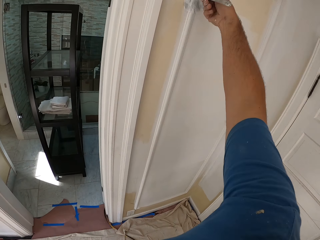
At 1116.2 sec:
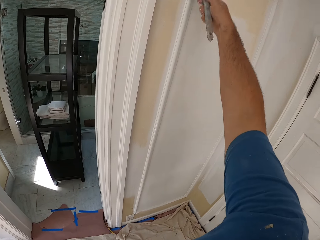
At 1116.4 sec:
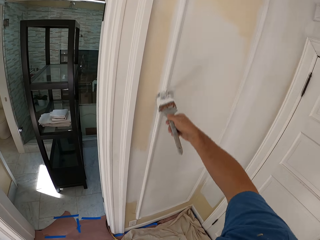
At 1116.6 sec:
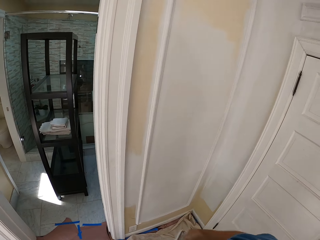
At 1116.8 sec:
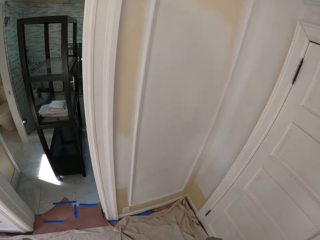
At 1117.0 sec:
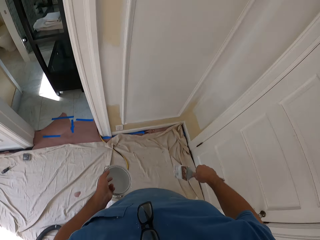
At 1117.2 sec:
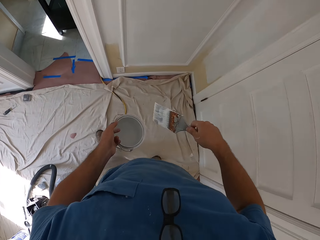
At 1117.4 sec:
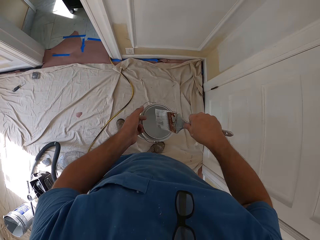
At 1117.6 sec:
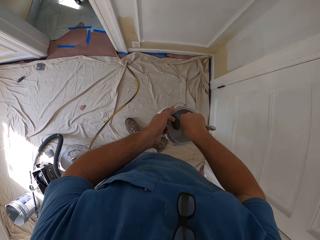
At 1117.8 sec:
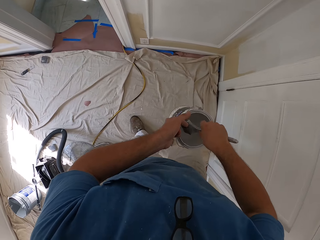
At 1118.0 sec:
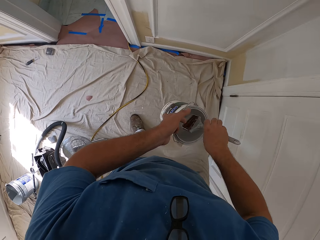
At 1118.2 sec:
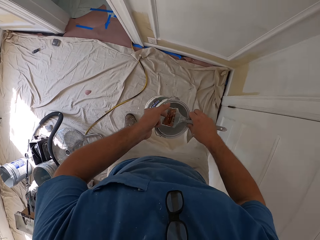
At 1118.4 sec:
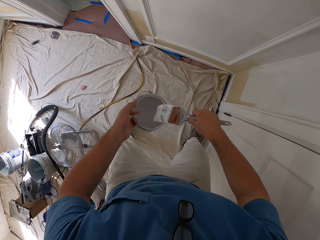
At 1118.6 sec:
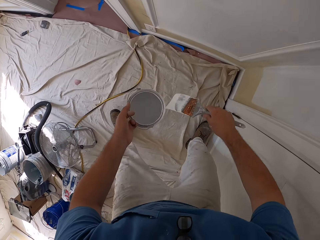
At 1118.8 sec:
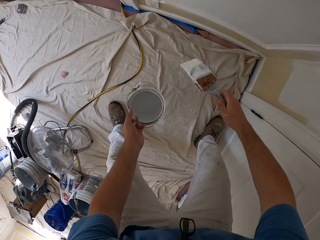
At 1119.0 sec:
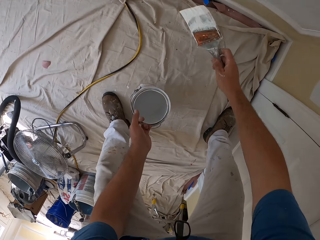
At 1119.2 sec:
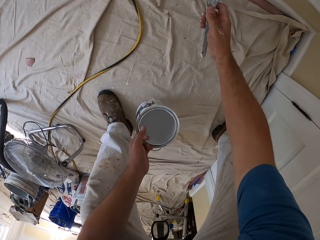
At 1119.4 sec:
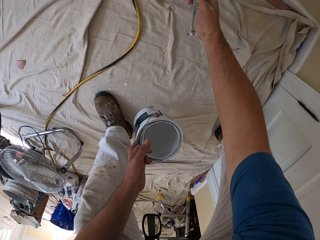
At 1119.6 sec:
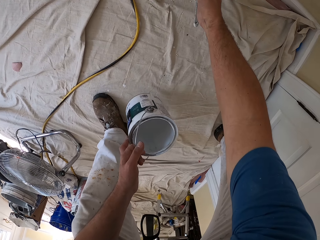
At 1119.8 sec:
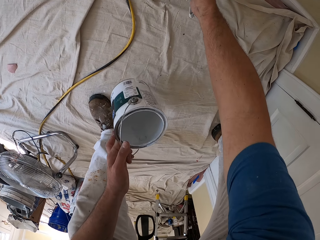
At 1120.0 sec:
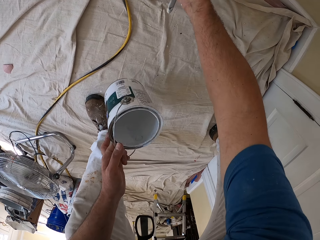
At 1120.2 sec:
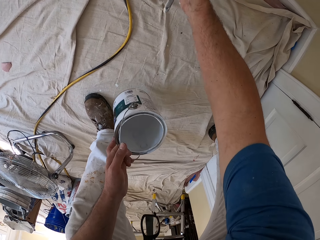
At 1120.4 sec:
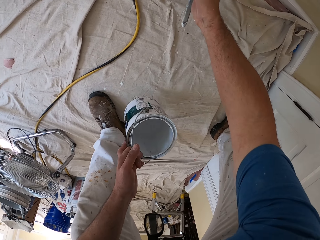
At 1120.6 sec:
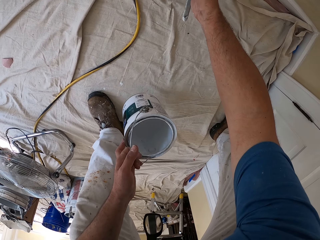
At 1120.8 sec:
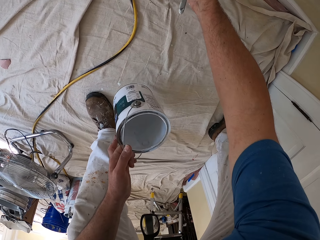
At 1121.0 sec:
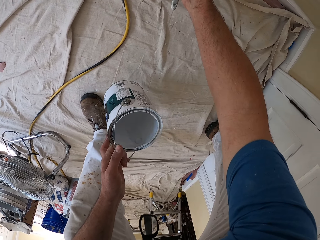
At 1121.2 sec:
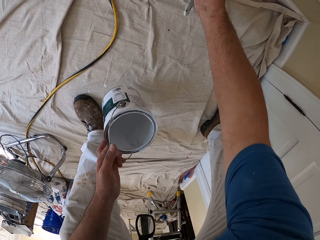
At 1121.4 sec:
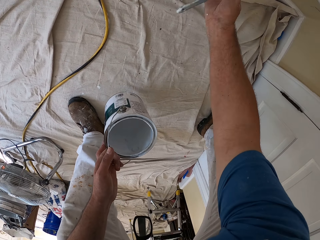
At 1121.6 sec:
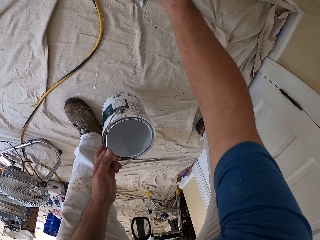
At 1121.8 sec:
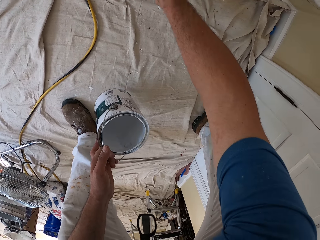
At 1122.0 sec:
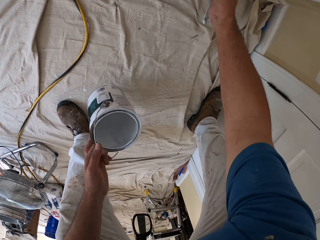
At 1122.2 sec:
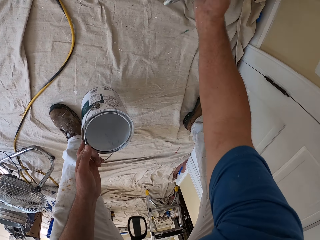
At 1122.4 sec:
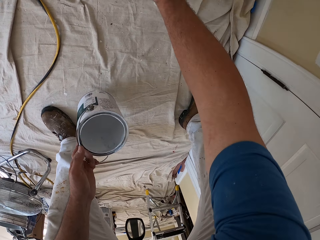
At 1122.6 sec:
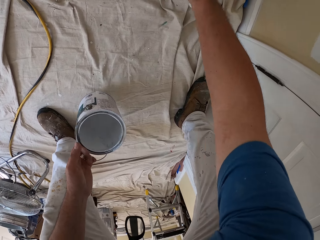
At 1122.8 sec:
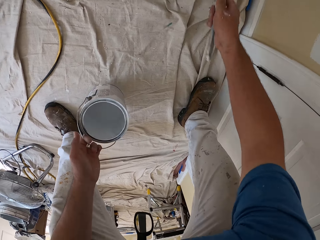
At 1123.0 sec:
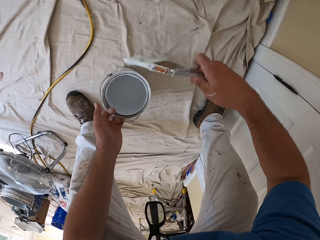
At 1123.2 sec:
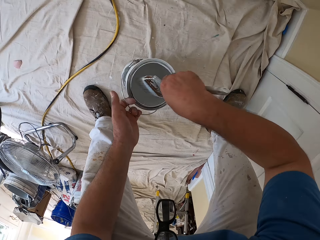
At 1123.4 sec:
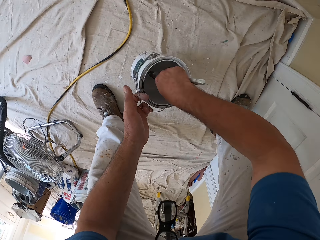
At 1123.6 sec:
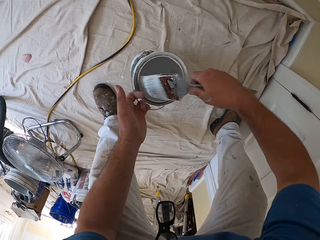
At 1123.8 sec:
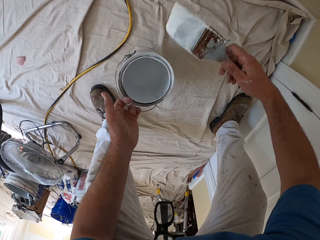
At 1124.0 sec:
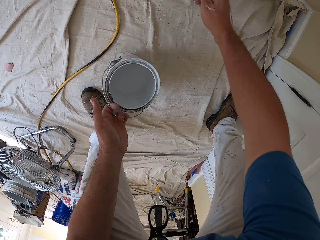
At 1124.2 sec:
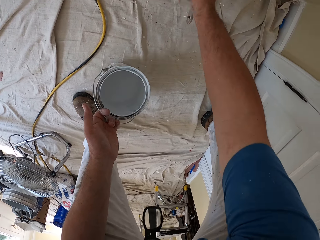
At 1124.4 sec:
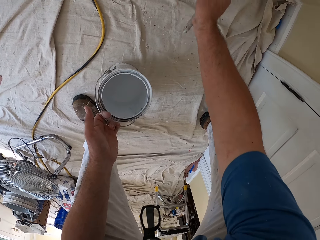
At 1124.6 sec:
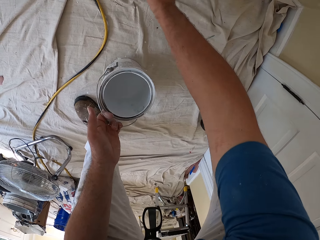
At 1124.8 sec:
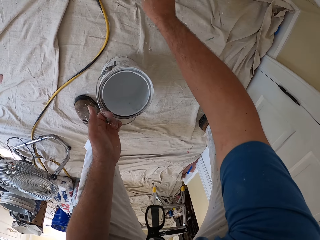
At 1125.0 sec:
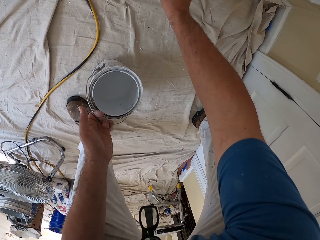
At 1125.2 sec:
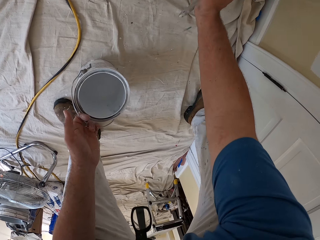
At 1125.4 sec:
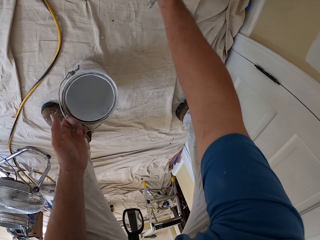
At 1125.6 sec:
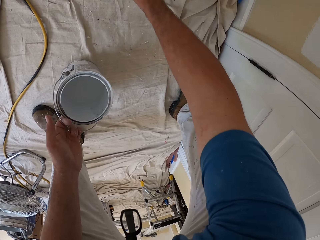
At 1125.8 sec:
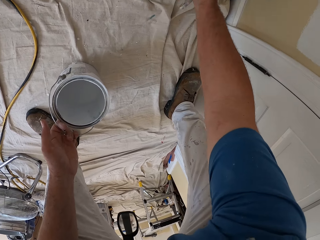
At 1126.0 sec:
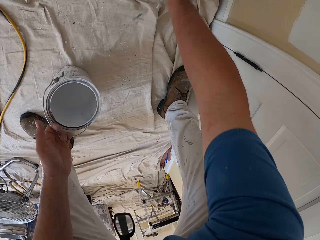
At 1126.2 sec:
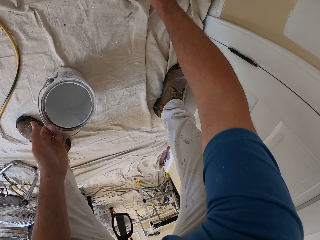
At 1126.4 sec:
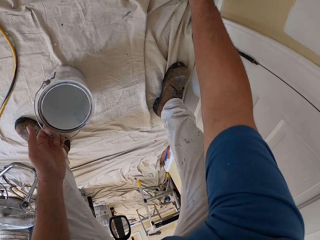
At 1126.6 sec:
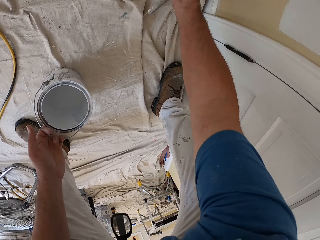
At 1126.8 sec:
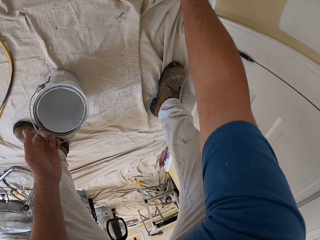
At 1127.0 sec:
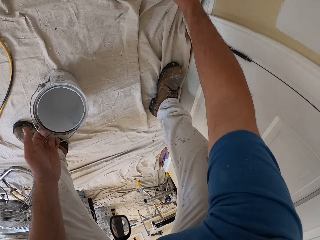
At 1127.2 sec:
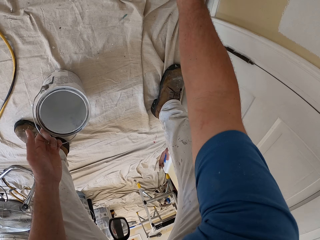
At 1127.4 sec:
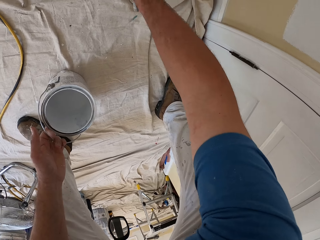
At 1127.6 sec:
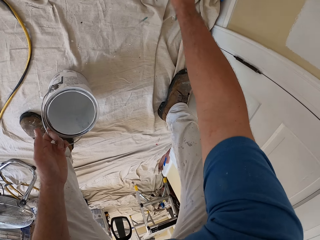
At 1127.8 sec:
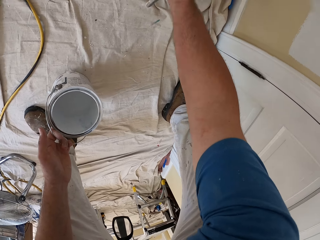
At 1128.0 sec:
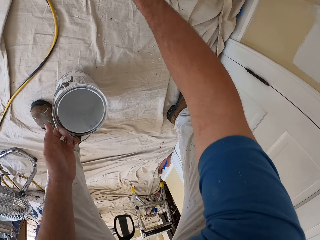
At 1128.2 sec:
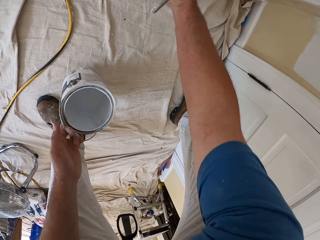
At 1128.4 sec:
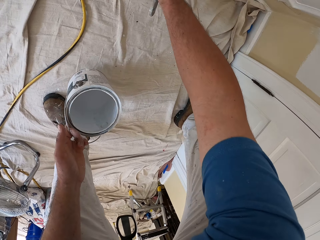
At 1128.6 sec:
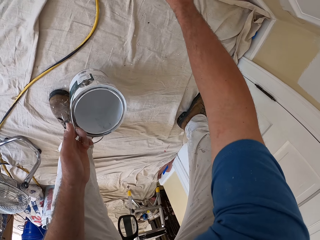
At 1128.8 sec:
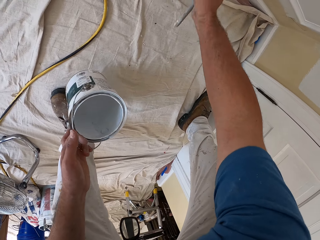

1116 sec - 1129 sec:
The camera wearer dips the paint brush into the paint can. He paints the room wall with the paint brush in his right hand. He dips the paint brush into the paint can. He paints the room wall with the paint brush in his right hand.

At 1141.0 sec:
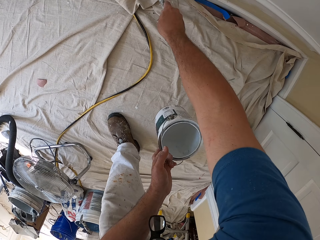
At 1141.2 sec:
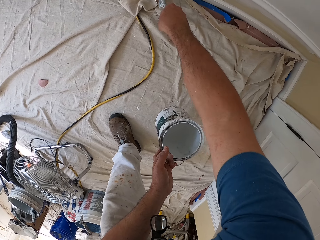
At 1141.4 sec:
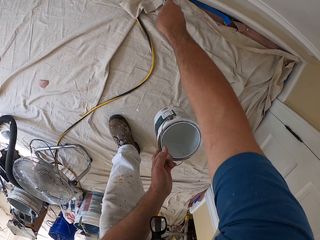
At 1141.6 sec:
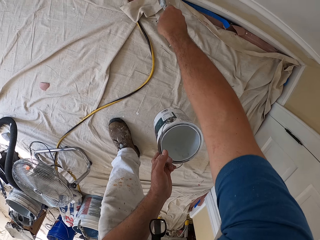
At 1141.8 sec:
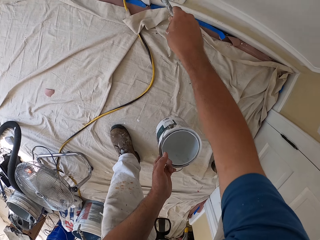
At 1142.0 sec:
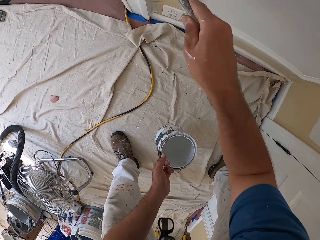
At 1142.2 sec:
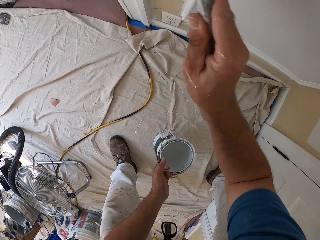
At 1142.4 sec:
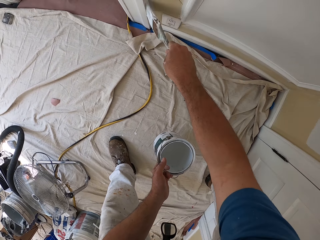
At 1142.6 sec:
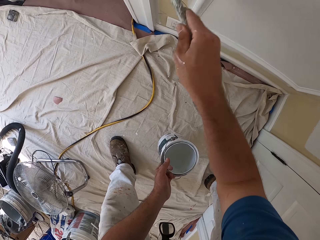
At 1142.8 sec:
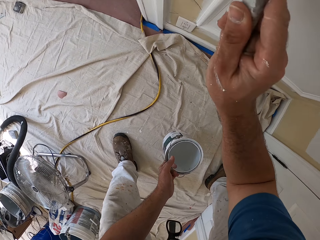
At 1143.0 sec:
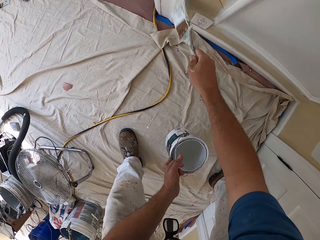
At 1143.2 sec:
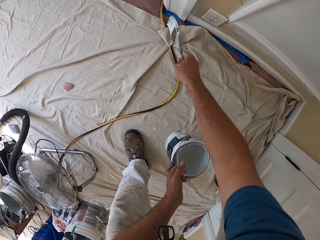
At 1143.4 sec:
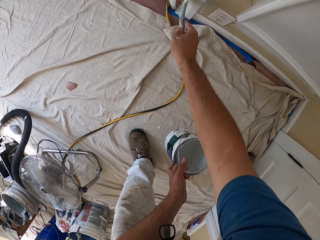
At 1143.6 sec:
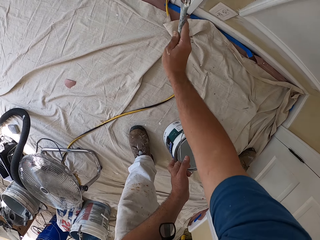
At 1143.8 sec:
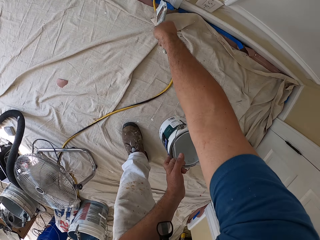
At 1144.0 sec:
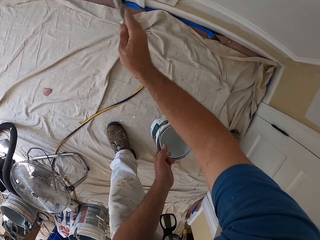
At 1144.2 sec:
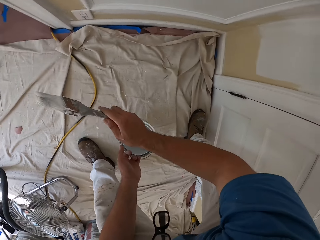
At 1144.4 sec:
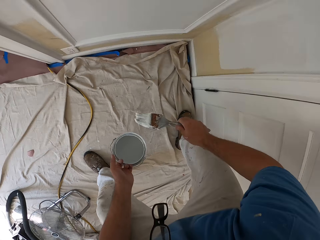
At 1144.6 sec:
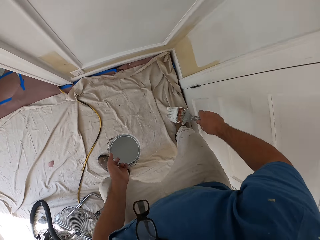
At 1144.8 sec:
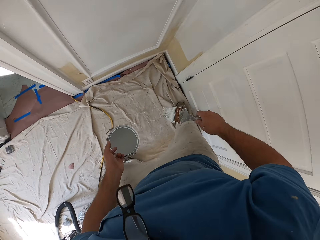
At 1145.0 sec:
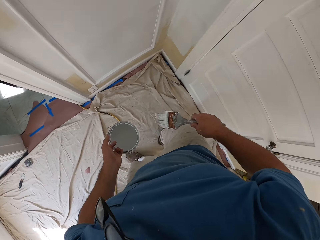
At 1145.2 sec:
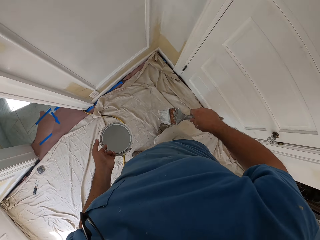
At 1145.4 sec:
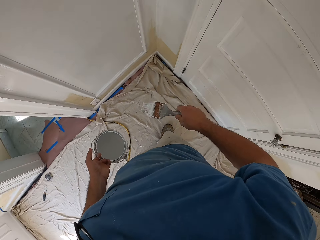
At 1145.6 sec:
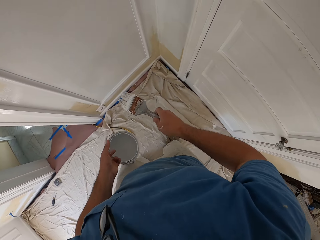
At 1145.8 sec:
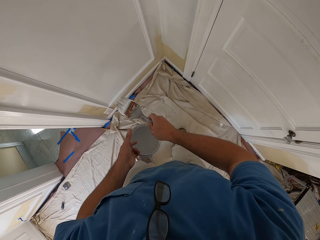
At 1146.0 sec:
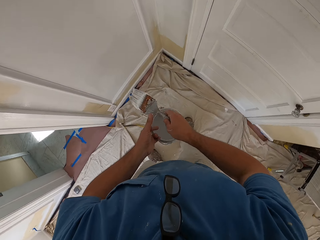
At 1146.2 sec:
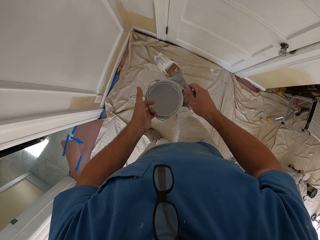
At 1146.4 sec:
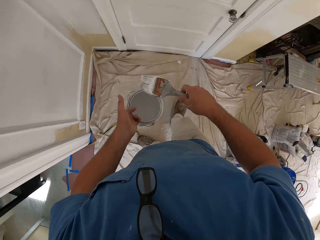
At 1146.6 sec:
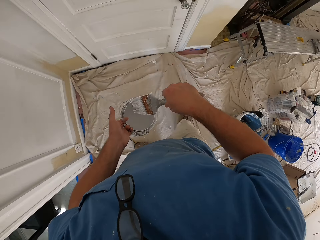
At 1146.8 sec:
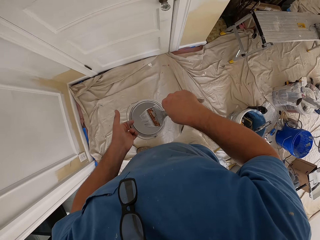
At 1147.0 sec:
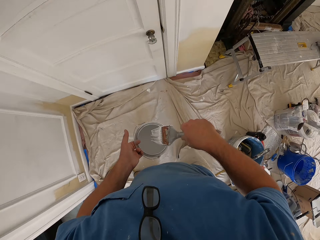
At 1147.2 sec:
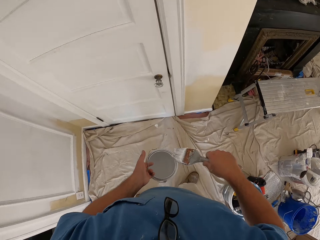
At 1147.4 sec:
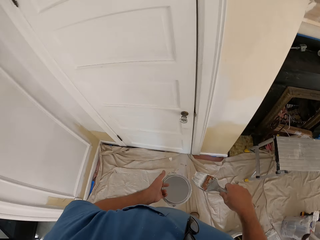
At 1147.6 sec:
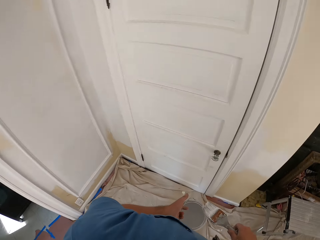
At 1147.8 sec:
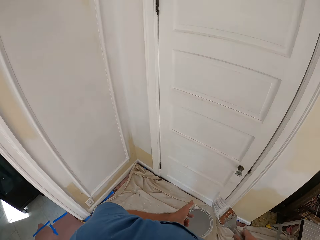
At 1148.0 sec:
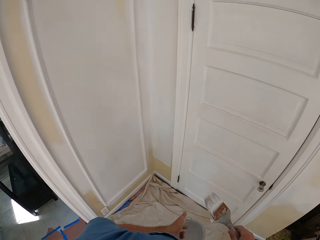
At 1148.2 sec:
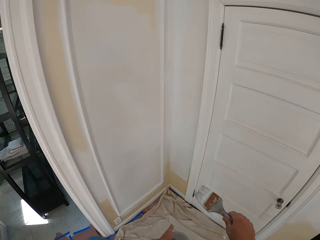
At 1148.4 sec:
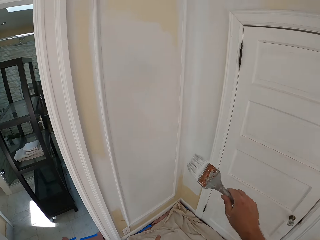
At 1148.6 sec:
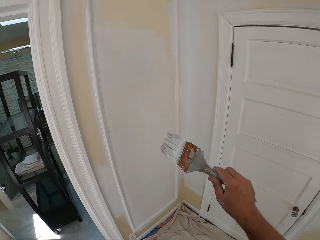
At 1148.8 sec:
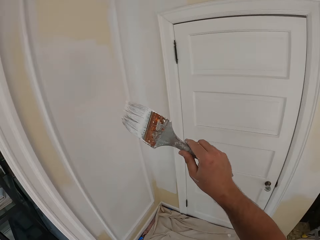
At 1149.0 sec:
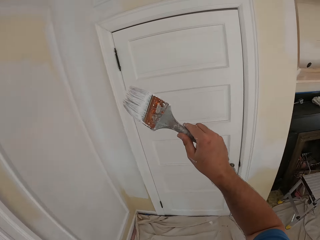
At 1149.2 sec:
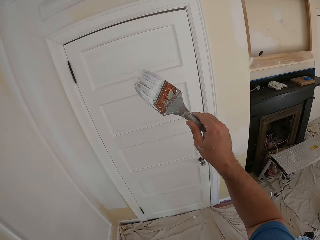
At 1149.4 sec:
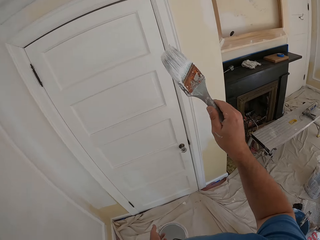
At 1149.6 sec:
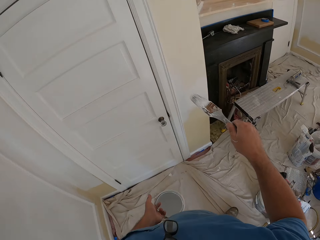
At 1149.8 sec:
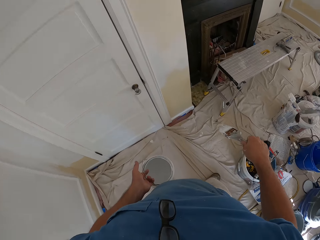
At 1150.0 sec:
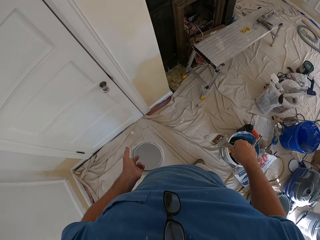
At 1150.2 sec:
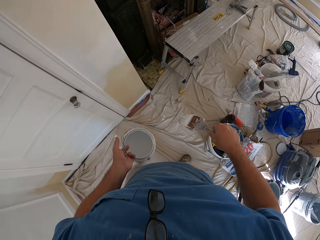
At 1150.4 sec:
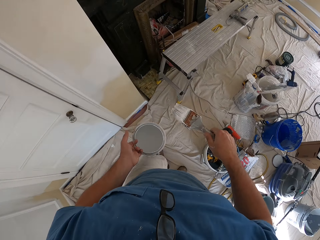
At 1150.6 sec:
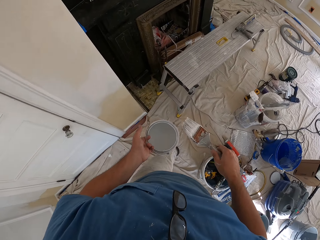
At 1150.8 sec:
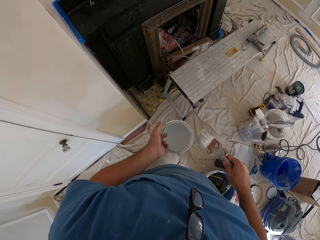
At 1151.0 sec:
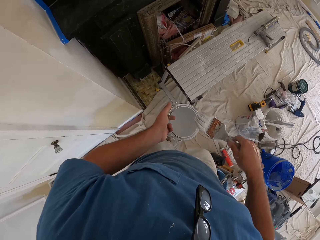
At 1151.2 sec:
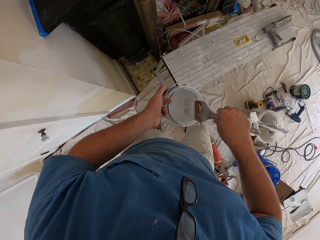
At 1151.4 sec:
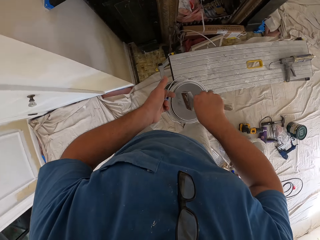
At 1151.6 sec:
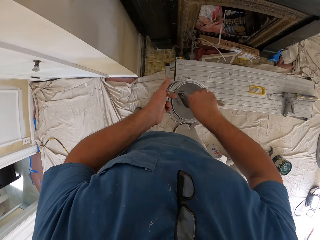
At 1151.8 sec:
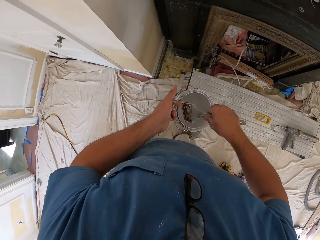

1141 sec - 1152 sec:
The camera wearer walks around the room.
